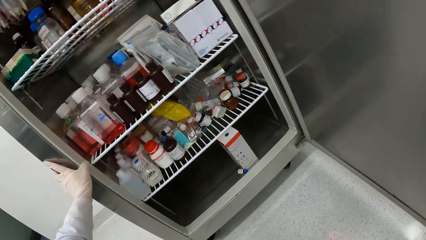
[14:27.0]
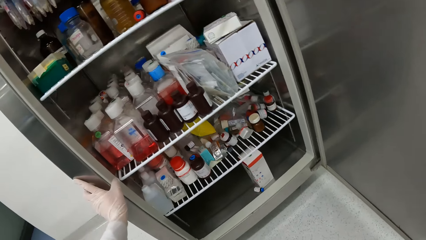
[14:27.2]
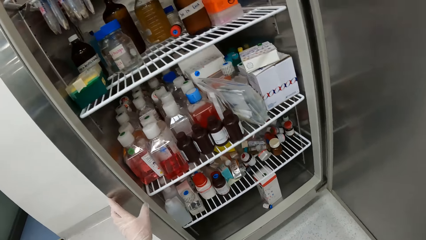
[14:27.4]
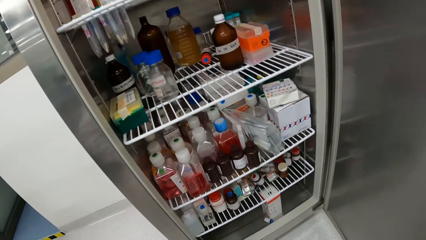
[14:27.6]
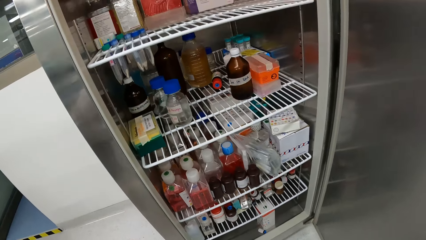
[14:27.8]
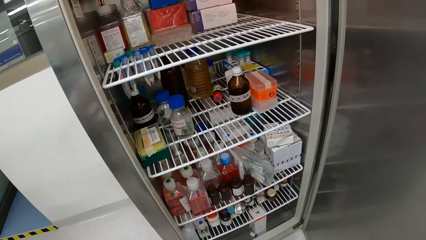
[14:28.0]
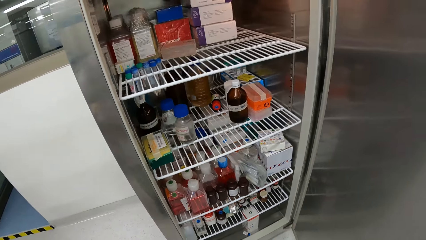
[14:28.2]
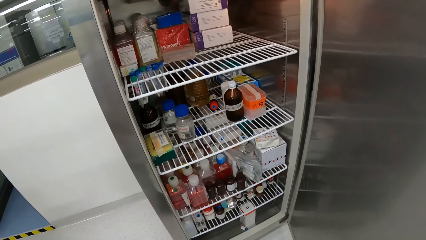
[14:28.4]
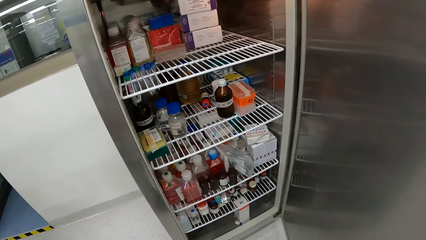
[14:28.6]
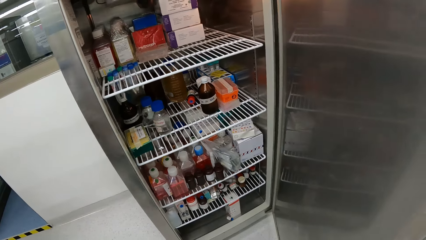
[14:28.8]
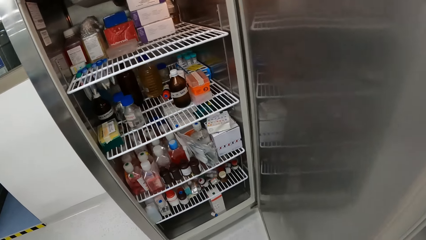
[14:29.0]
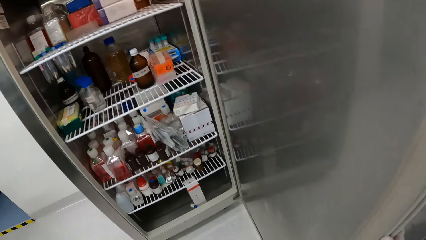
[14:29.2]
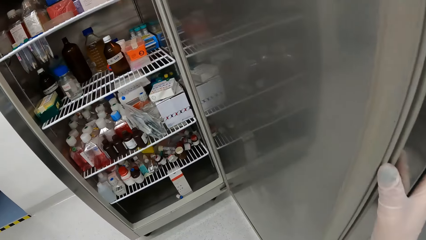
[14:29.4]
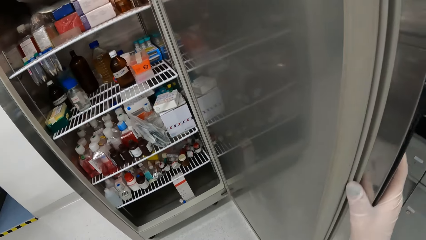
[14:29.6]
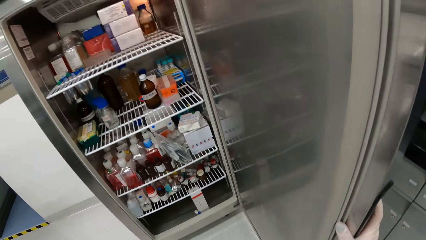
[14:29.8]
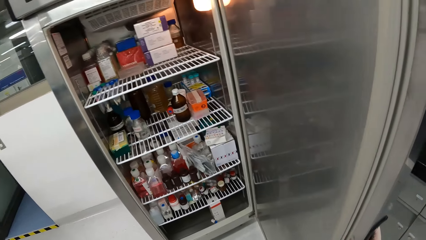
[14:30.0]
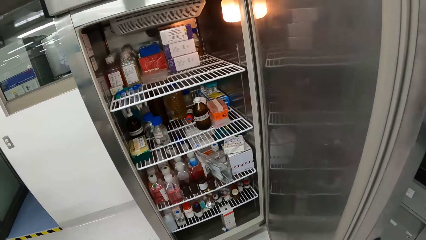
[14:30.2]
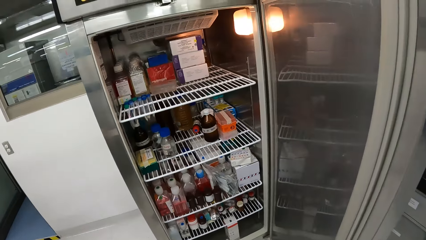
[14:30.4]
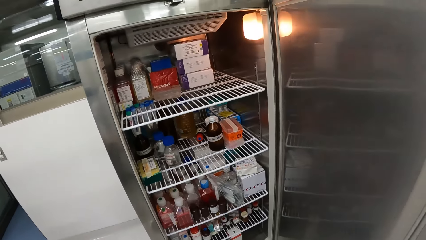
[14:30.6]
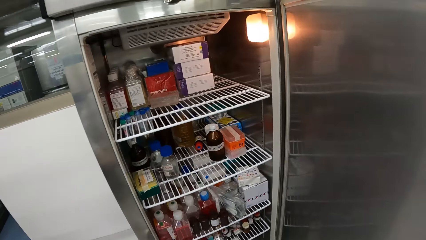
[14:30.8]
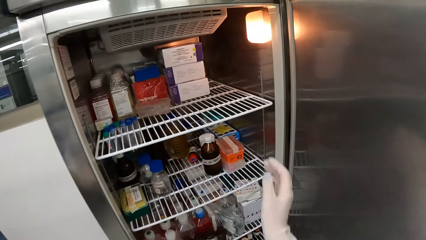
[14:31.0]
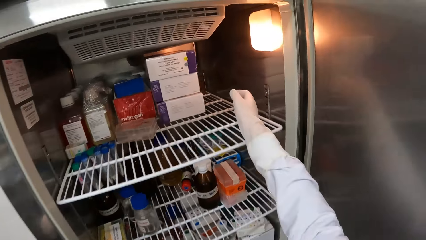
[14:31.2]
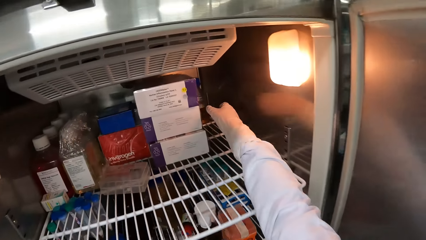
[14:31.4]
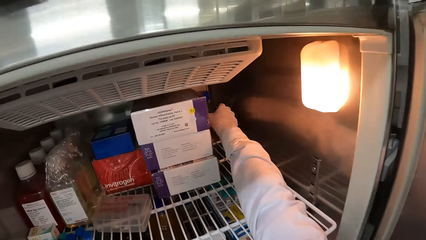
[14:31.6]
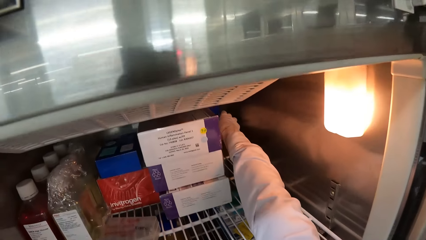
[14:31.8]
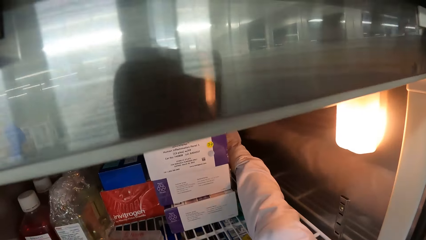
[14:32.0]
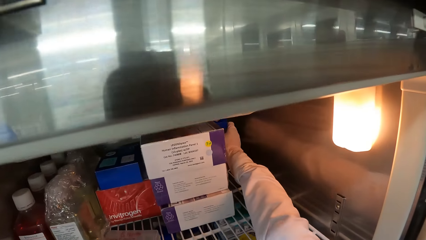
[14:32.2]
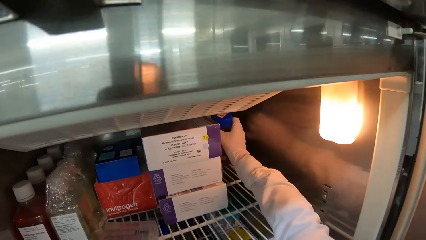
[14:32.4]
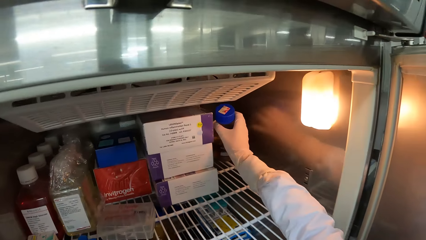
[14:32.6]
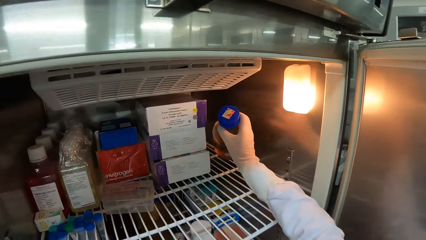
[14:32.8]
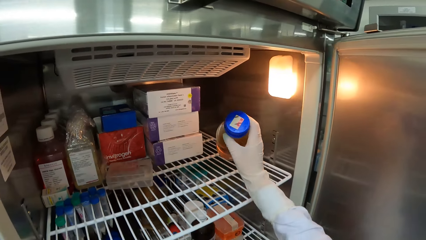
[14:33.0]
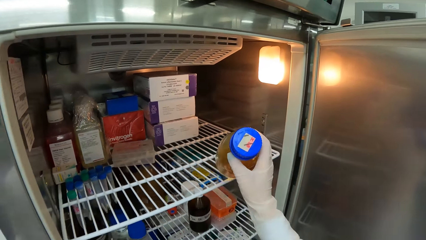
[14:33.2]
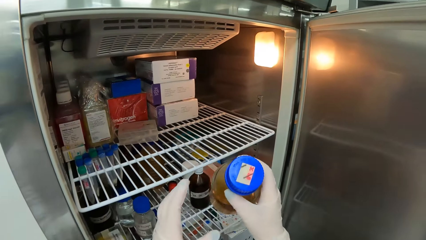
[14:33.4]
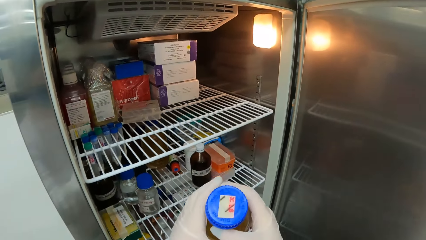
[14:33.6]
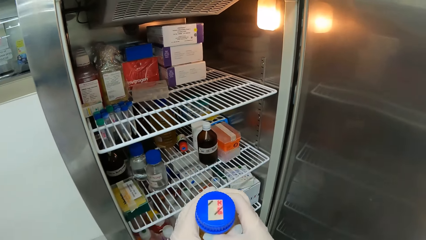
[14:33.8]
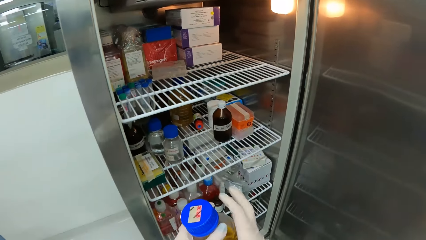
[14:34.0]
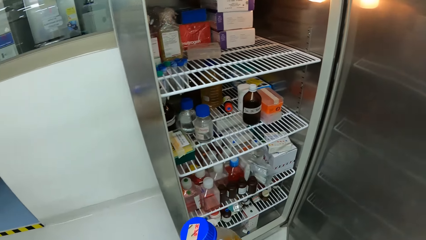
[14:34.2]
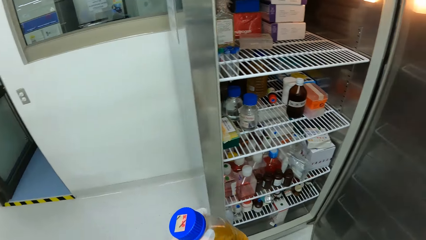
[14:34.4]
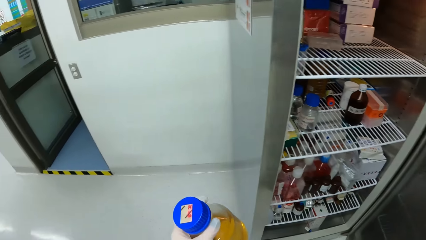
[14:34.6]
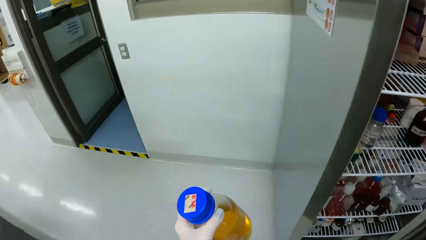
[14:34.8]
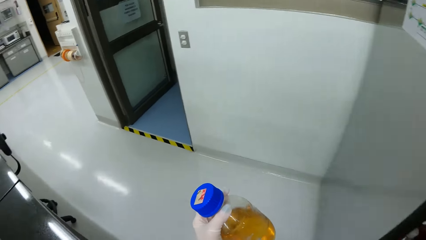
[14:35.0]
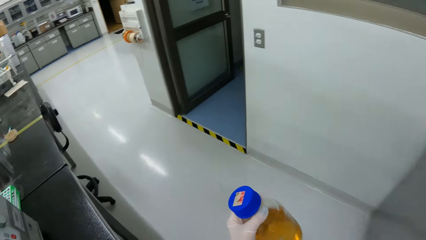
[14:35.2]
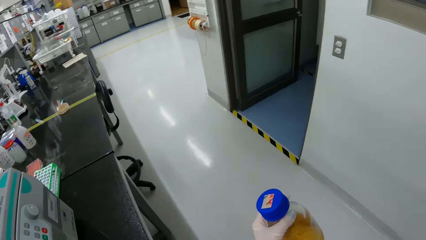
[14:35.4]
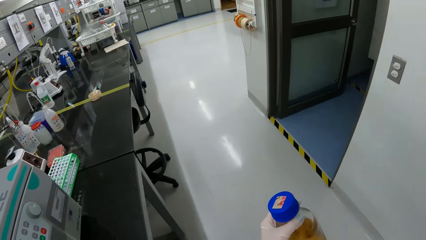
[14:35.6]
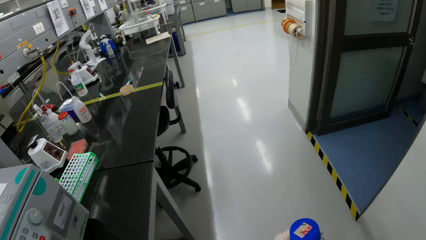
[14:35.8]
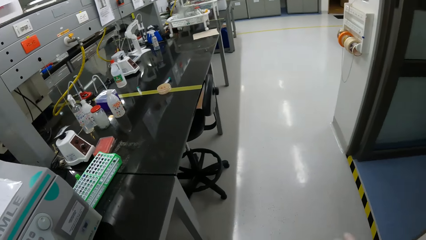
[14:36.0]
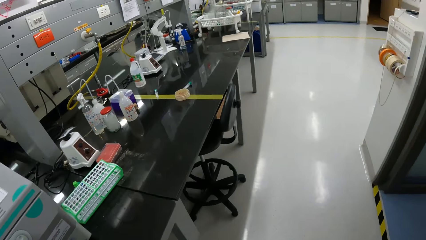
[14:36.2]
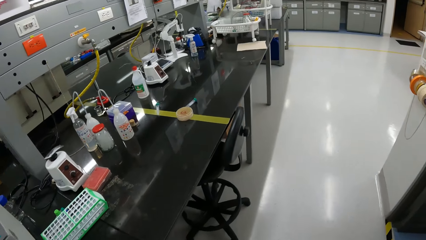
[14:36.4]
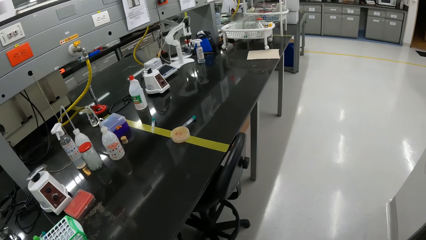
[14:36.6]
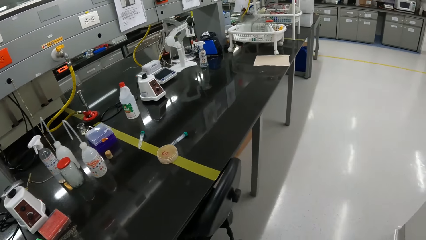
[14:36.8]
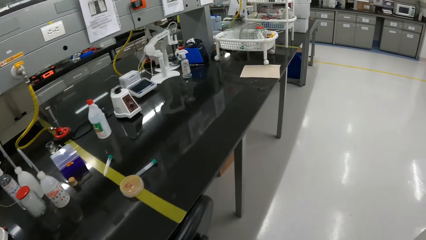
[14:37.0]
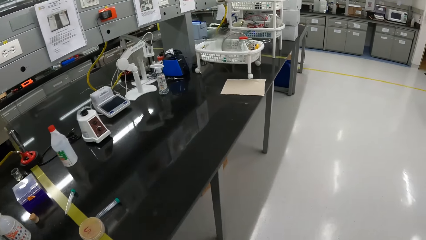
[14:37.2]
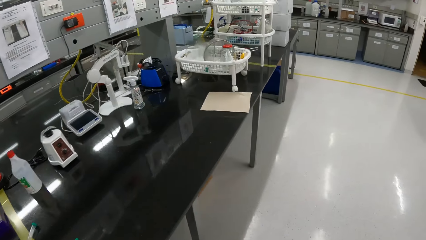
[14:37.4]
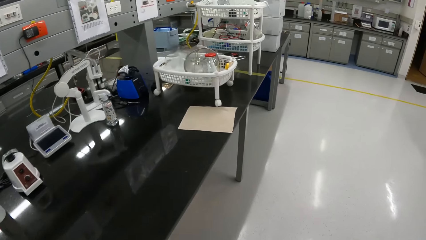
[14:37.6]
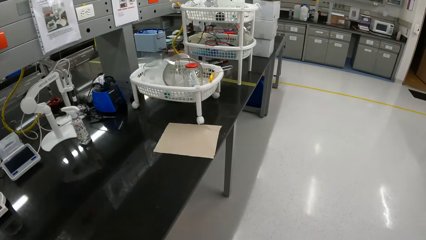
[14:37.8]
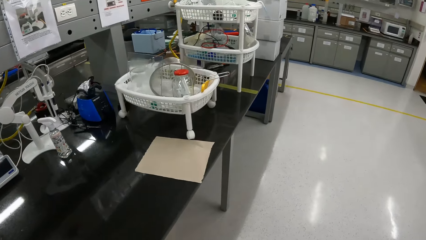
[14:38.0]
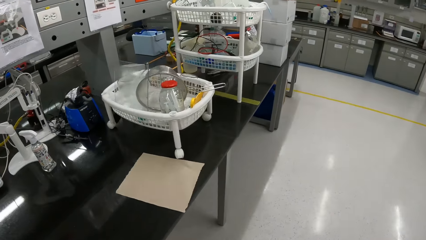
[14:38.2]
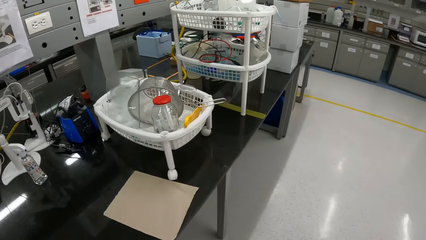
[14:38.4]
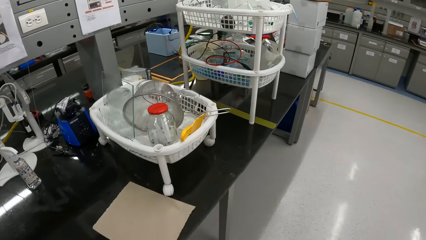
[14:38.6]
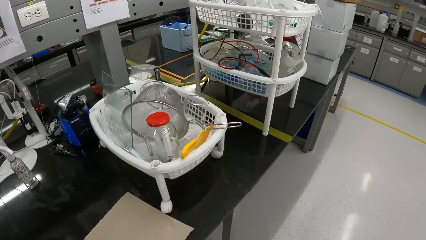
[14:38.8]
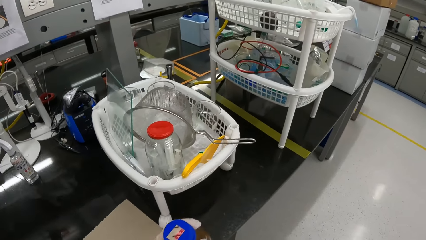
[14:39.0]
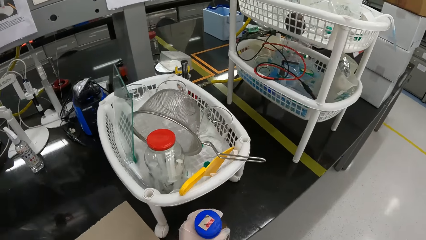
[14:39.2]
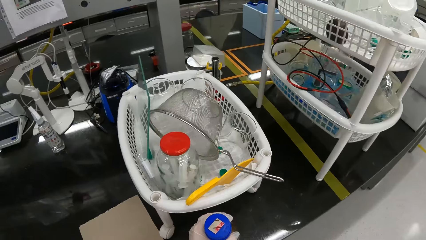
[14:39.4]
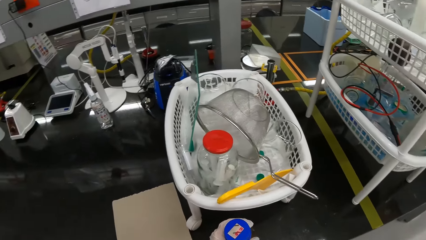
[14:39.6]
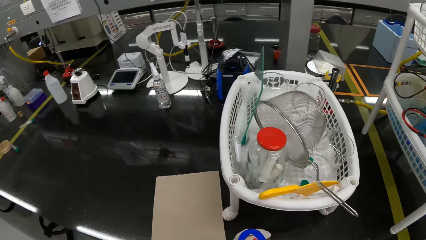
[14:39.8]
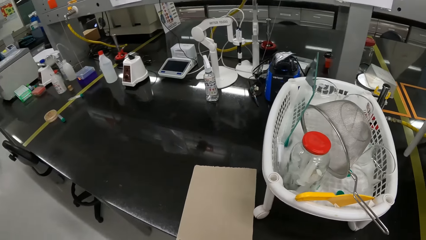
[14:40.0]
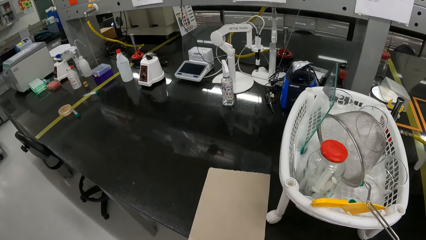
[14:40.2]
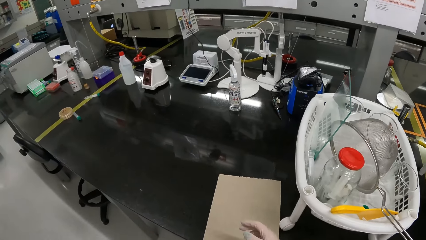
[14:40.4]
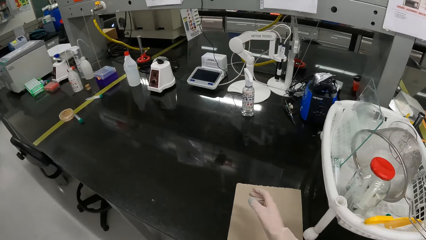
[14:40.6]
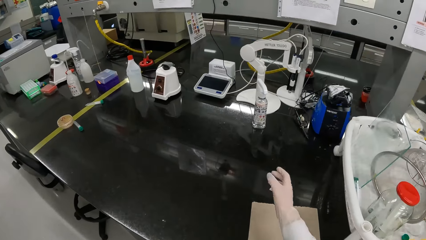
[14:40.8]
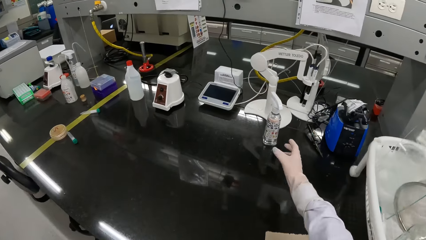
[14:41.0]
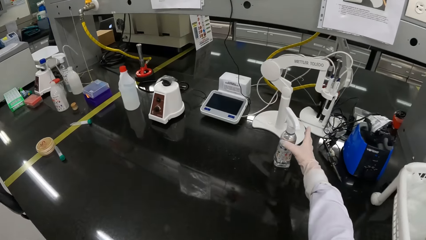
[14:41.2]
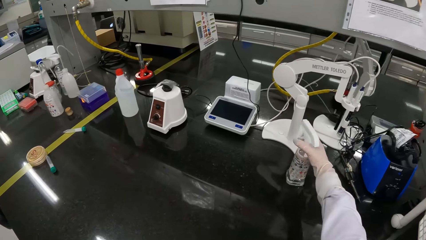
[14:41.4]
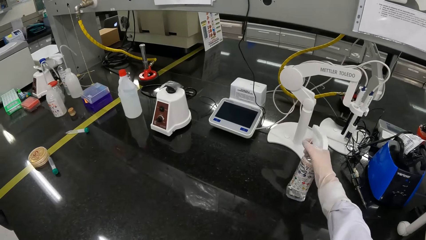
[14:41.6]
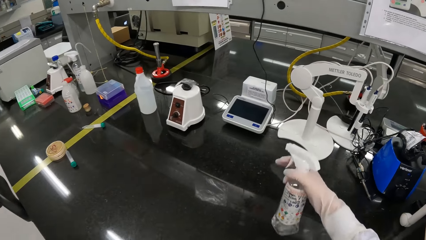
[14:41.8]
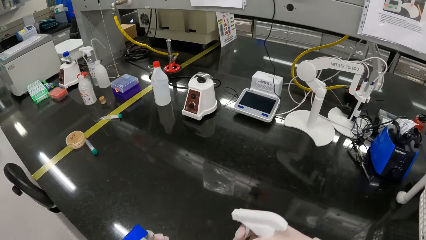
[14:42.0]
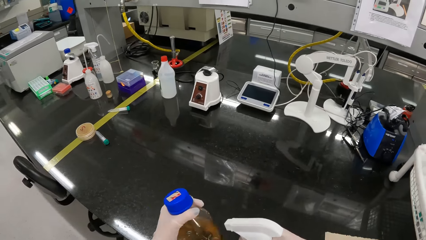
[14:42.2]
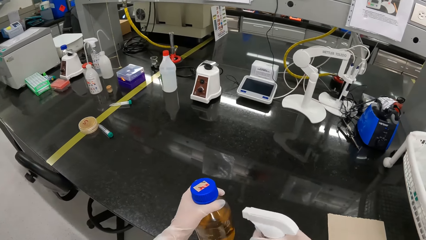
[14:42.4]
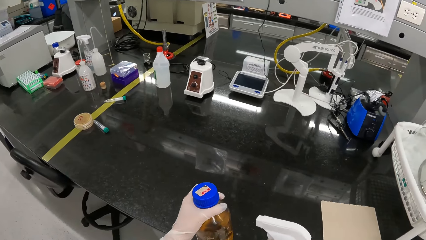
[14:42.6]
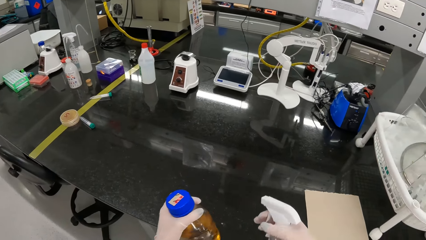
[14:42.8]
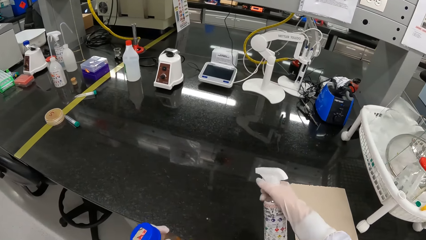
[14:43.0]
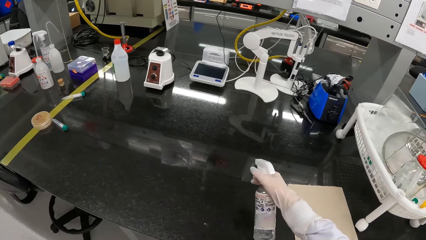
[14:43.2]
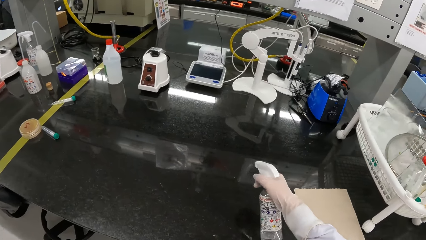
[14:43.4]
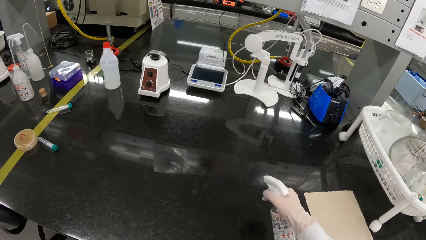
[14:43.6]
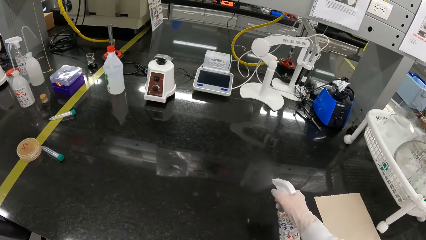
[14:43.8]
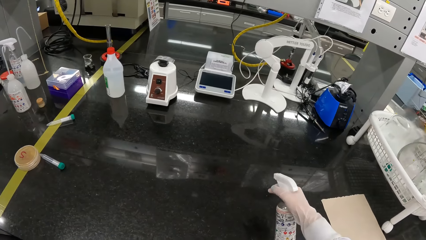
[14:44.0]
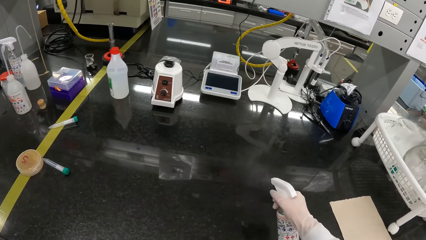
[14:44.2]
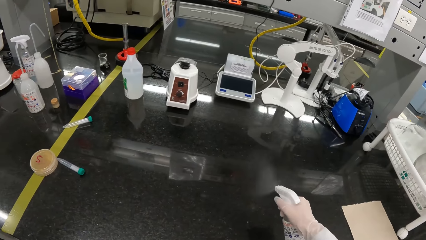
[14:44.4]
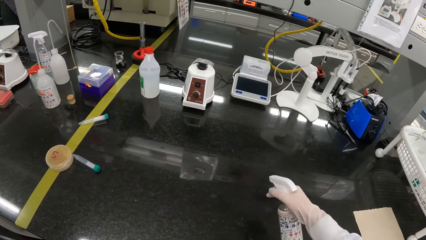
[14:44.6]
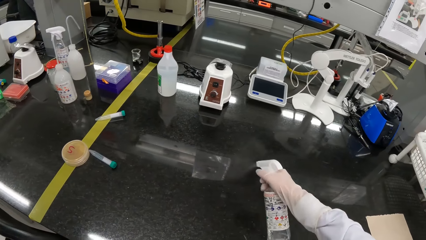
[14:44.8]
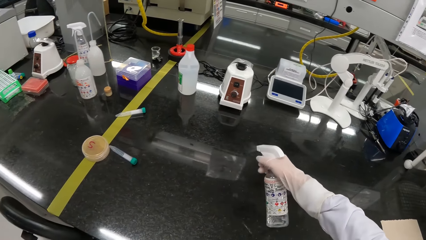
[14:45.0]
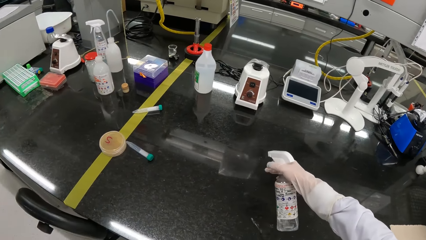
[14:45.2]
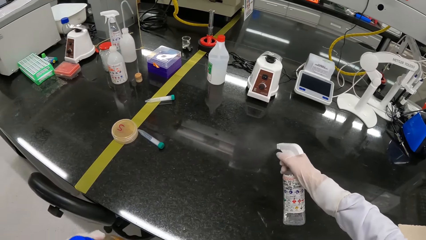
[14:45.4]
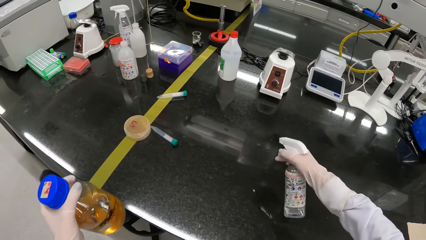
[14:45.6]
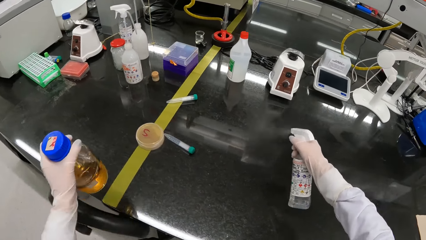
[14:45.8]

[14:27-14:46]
The camera wearer picks up a reagent bottle from the refrigerator with her right hand. She passes the reagent bottle to her left hand. She closes the fridge. She walks in the room towards the lab slab with the reagent bottle in her left hand. She stretches the reagent bottle towards the lab slab with her left hand. She picks up a hand sanitizer from the lab slab with her right hand. She sanitizes the reagent bottle with the hand sanitizer in her right hand. She sanitizes the lab slab with the hand sanitizer in her right hand.
